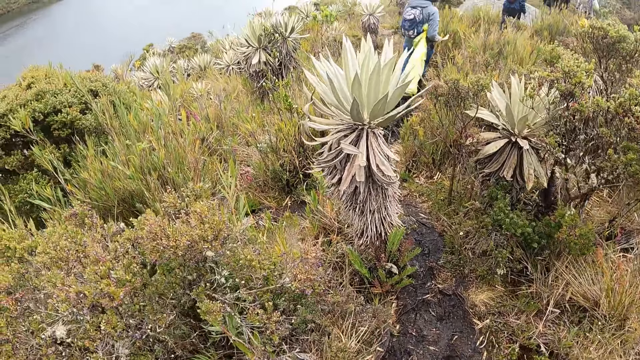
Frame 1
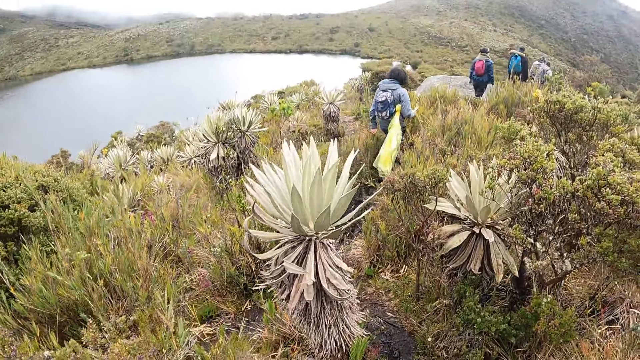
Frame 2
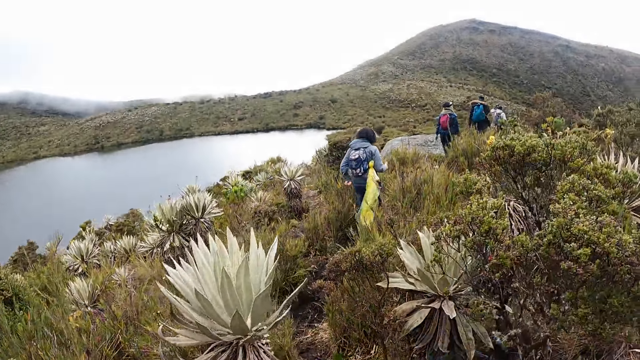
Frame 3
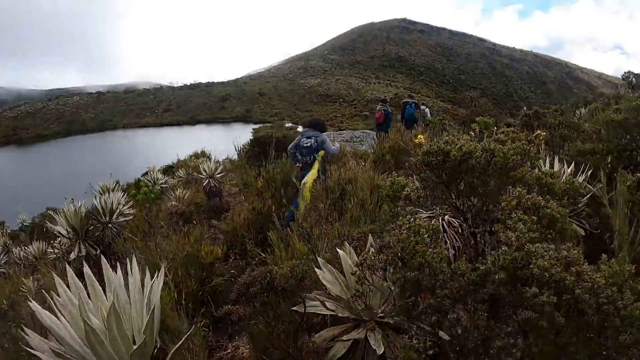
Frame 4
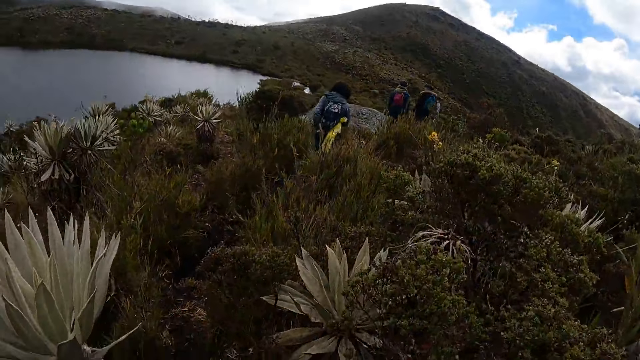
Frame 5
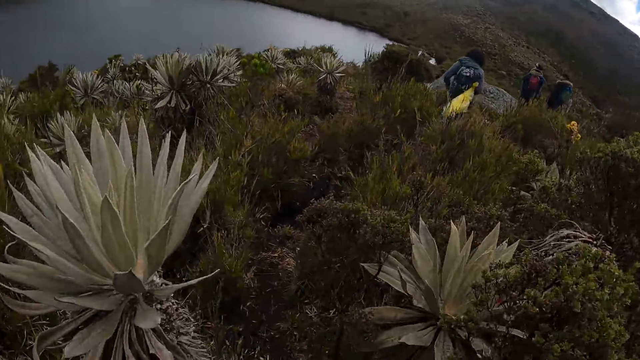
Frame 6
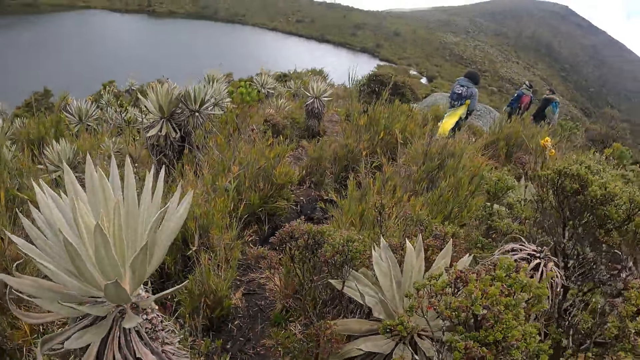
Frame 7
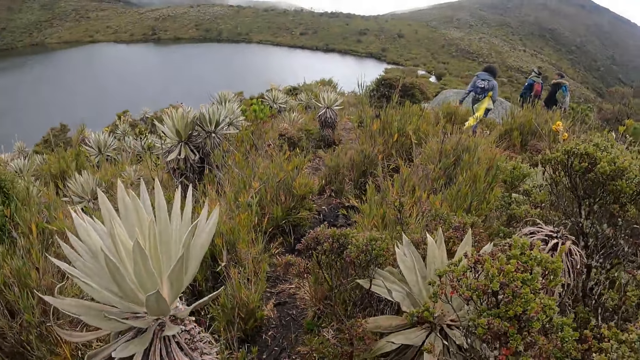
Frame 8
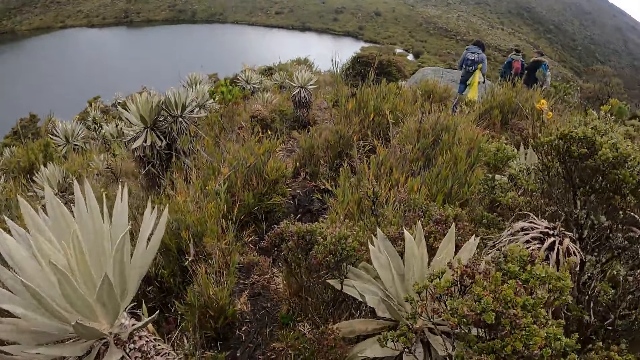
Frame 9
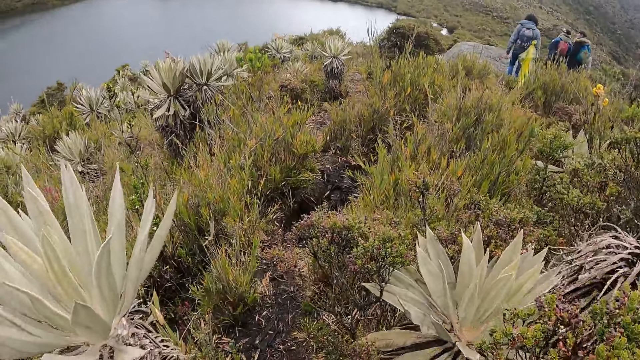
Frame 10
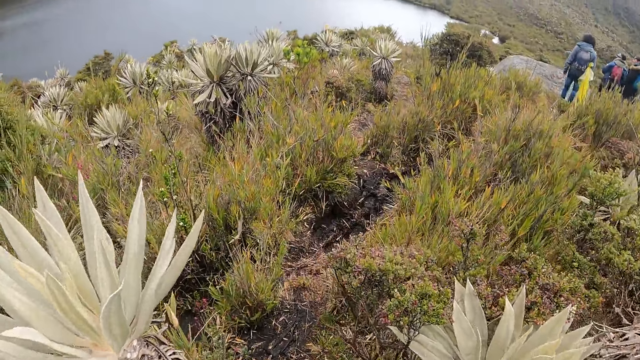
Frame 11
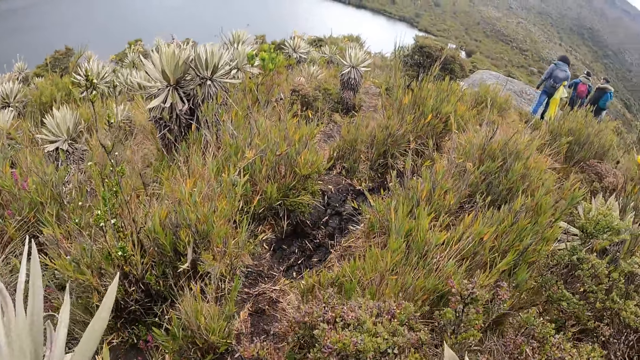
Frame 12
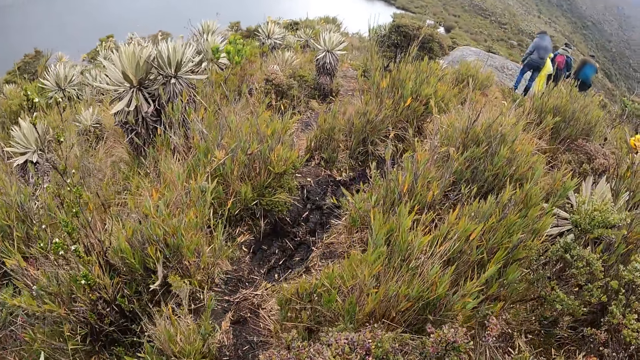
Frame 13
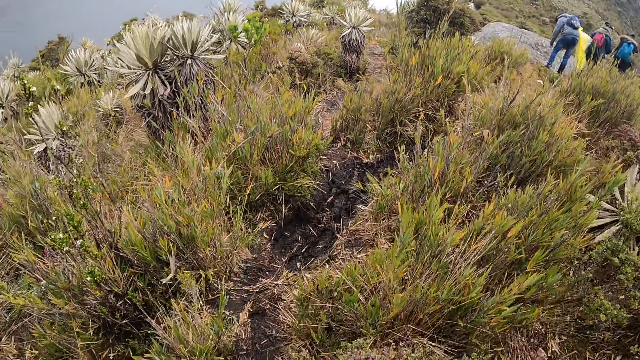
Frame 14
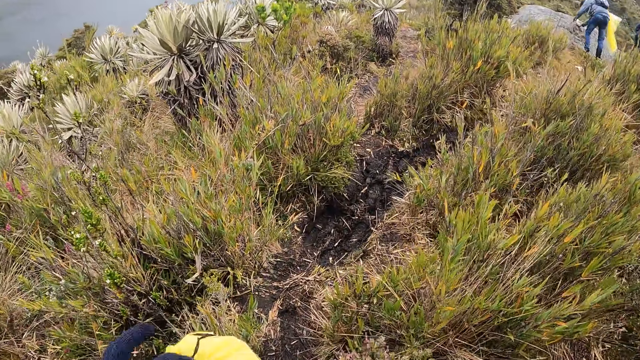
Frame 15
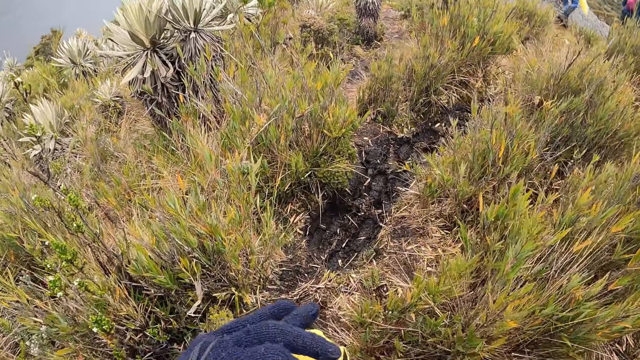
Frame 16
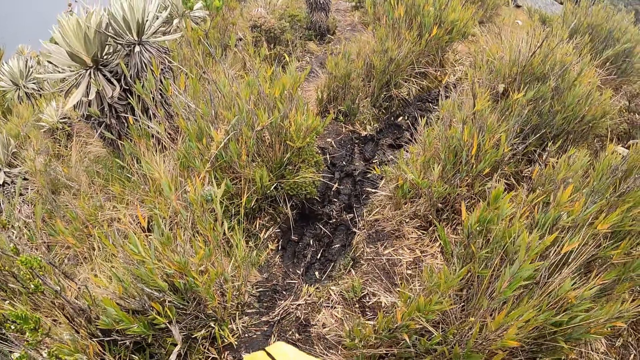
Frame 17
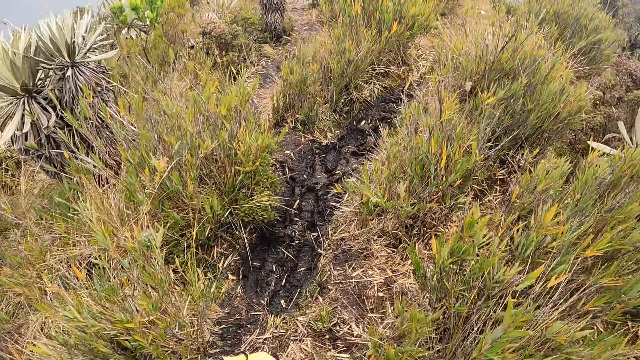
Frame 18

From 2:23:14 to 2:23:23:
The camera wearer moves the hand and walks around.

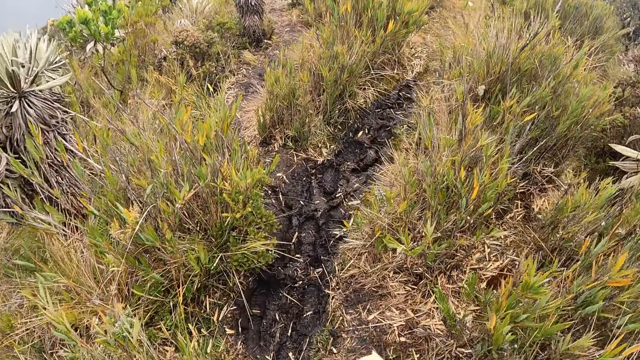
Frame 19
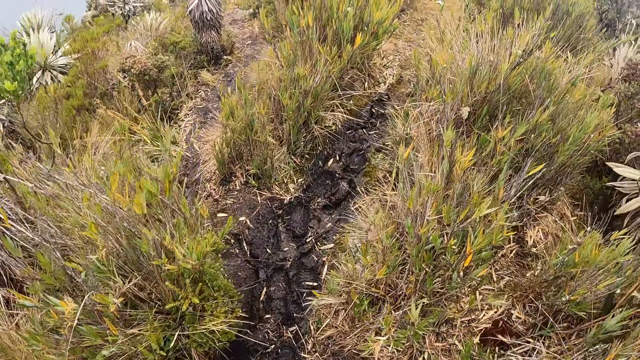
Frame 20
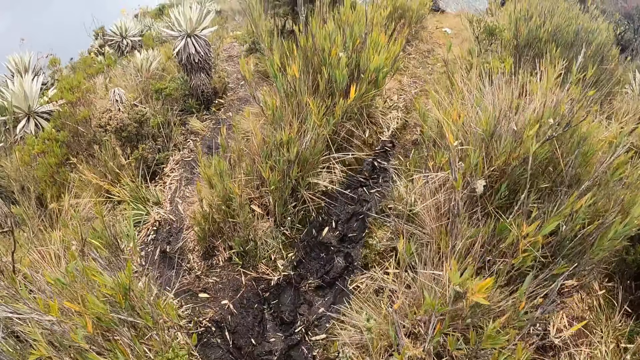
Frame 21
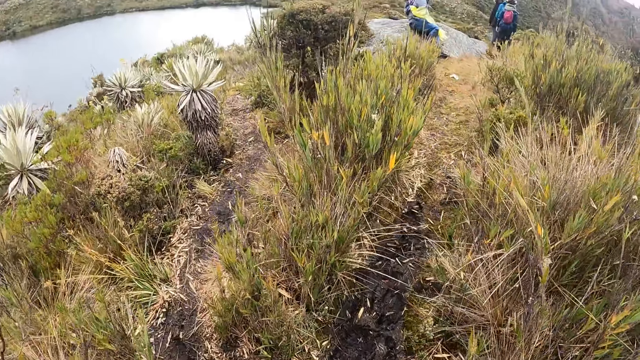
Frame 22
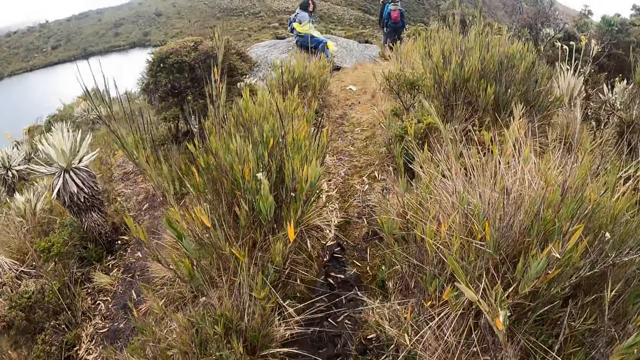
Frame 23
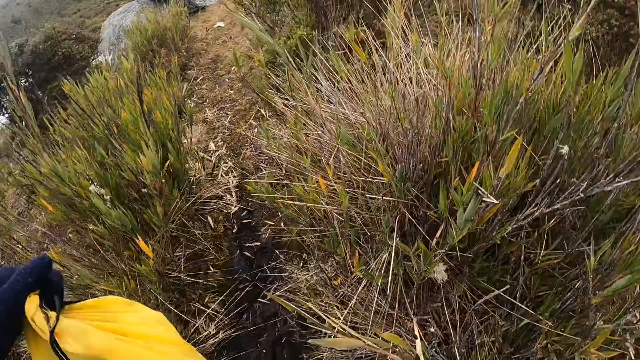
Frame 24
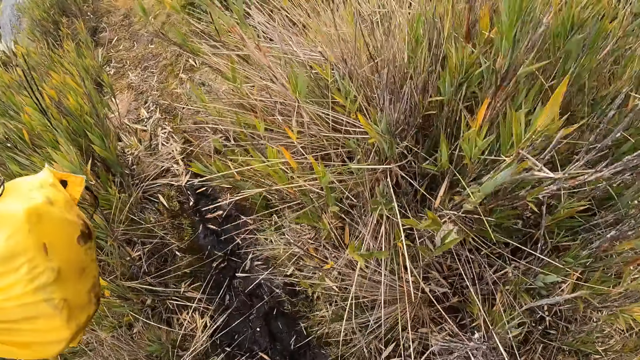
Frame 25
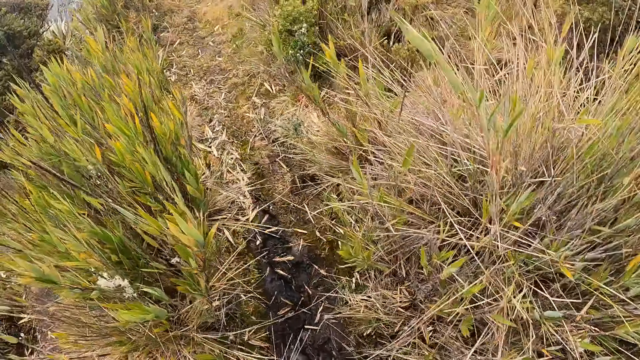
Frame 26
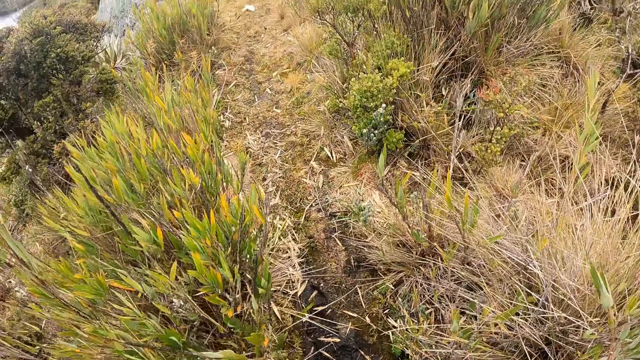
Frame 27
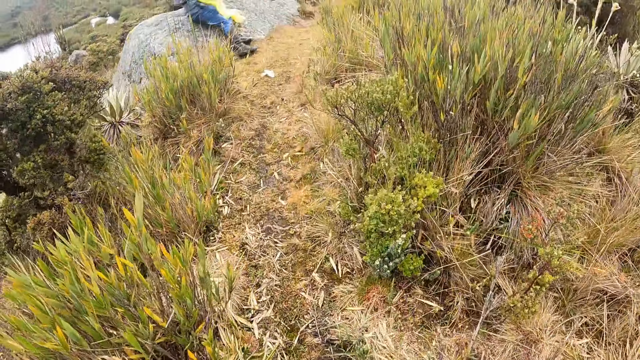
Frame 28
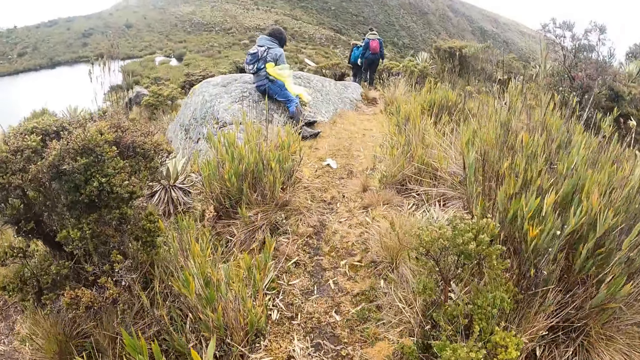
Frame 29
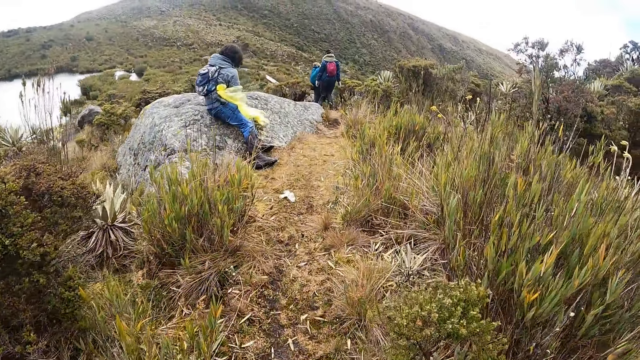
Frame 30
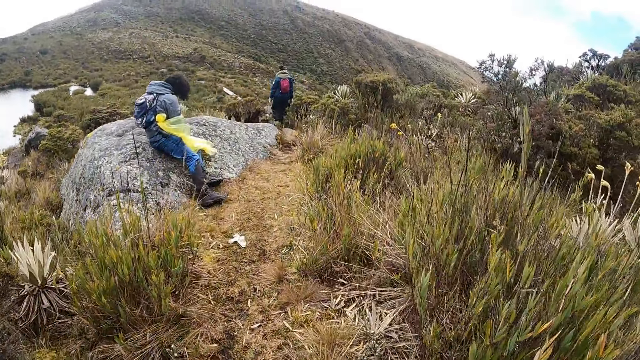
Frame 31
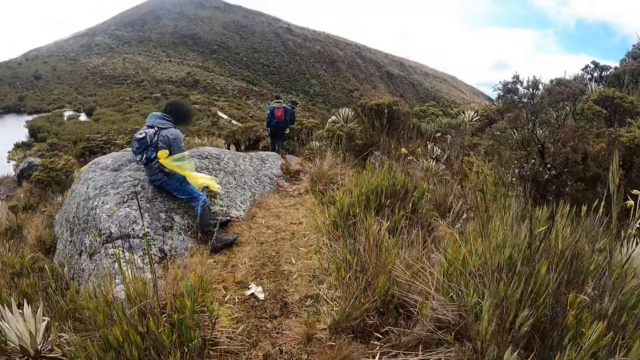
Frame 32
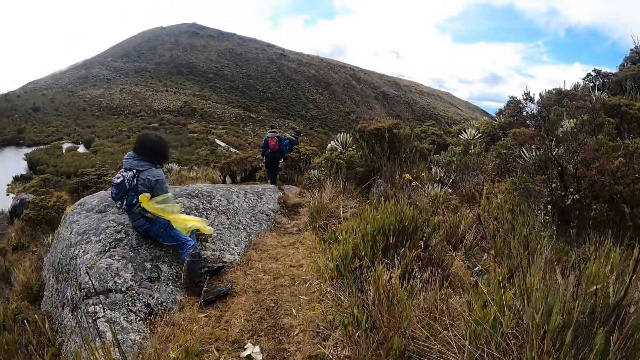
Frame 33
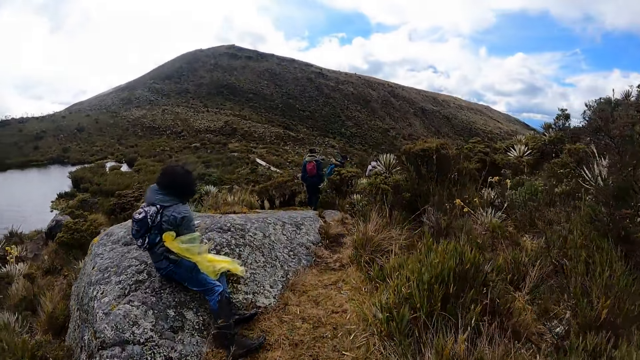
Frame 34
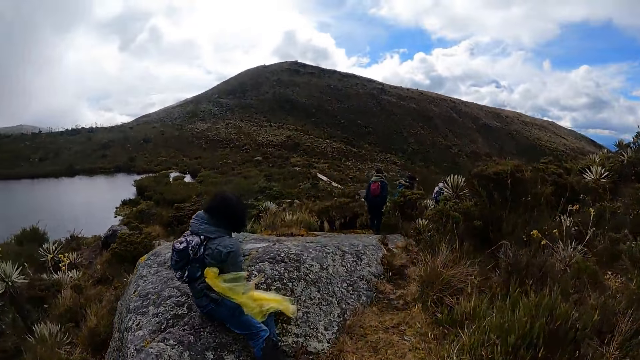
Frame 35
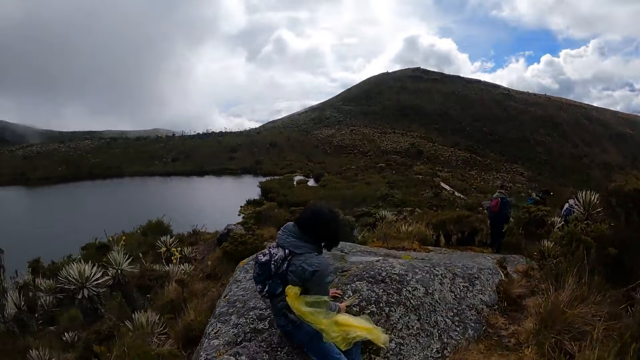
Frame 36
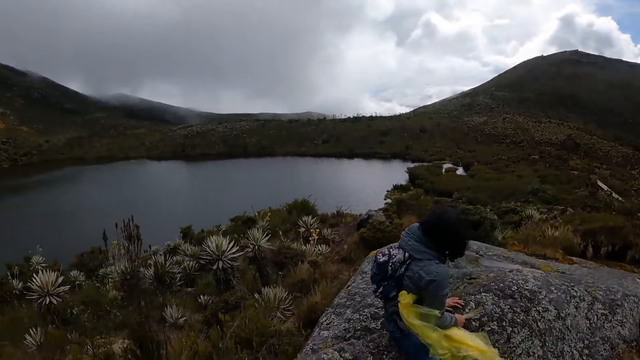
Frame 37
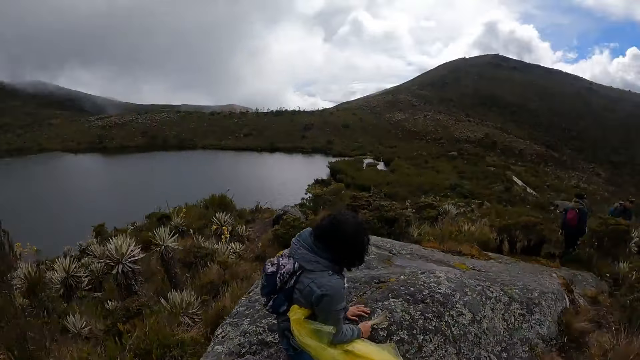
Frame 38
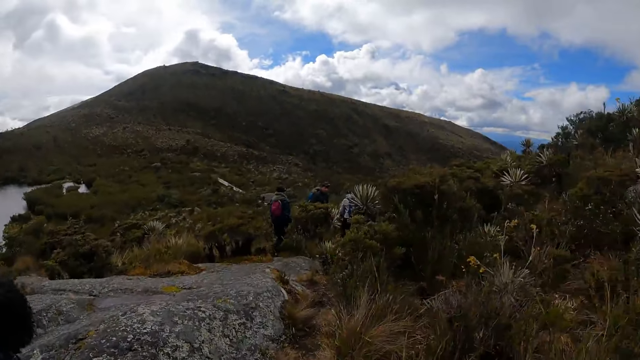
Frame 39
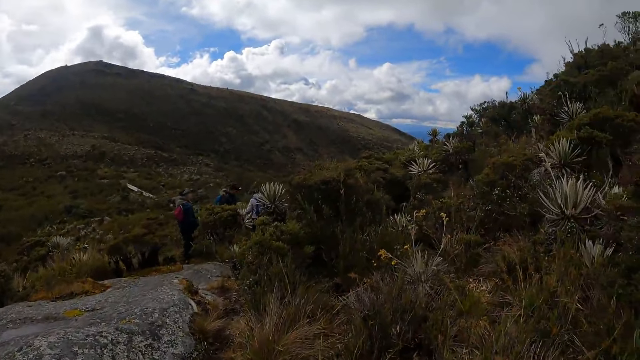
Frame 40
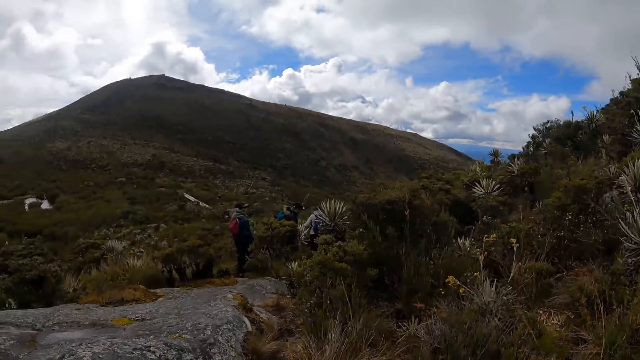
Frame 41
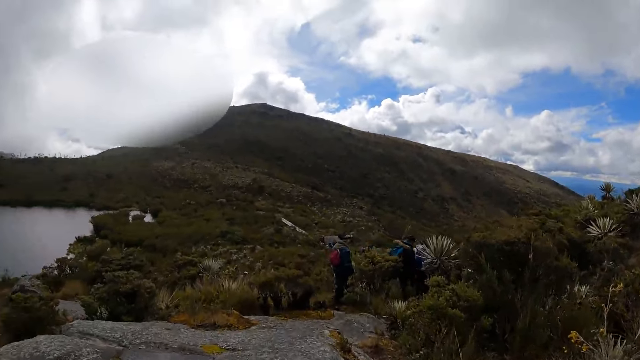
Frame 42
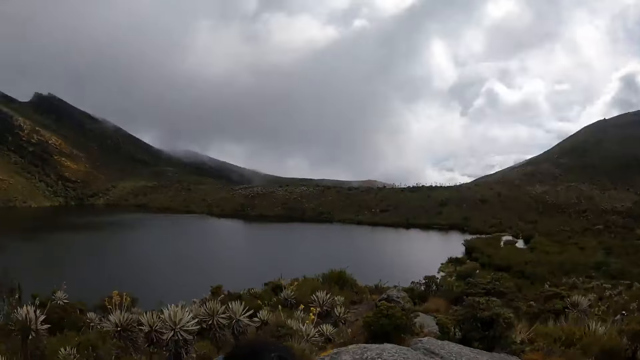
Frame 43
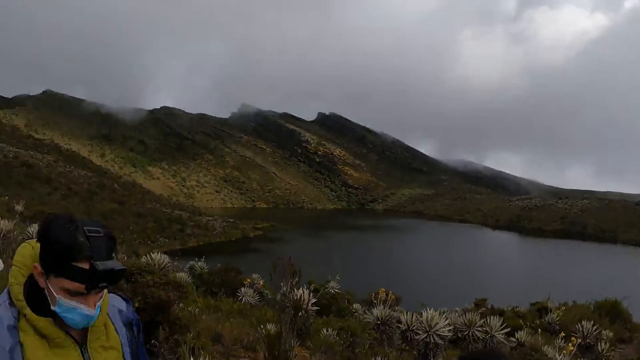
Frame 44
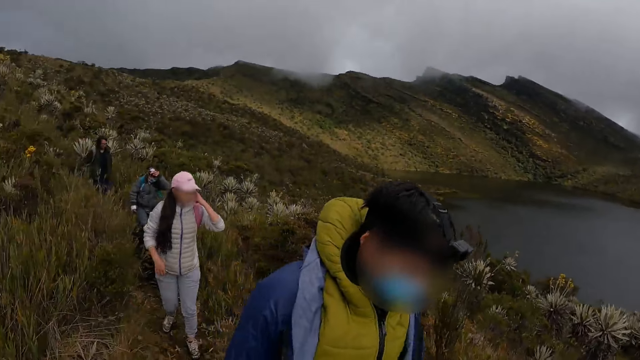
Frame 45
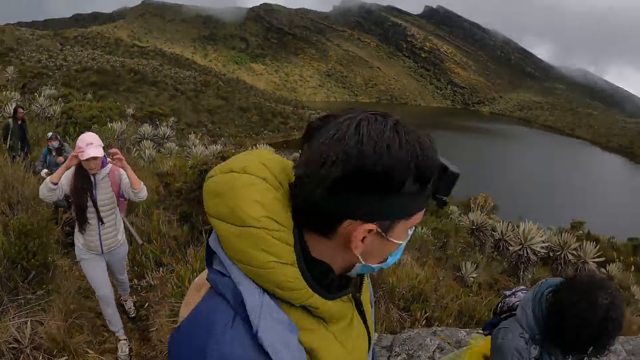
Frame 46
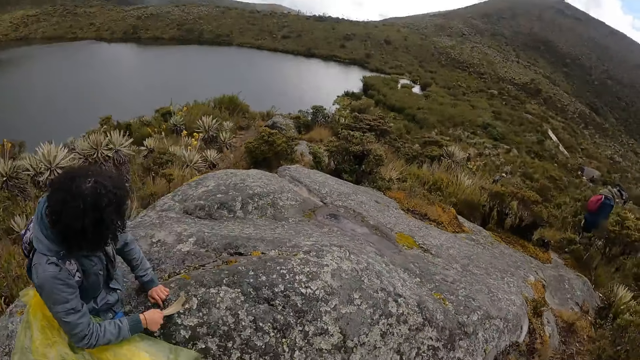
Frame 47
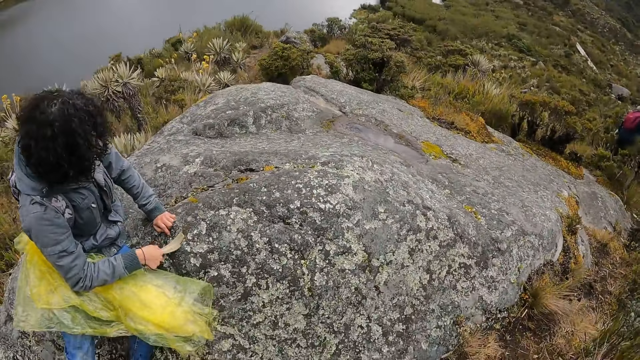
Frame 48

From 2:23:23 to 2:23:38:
The camera wearer lifts a bag. They walk around and look around.
